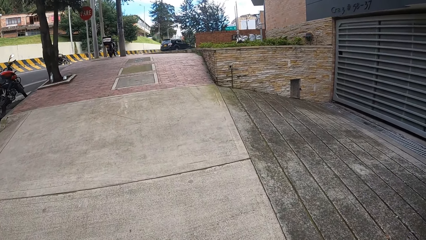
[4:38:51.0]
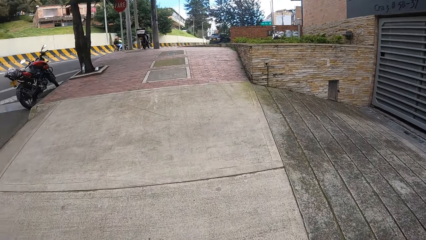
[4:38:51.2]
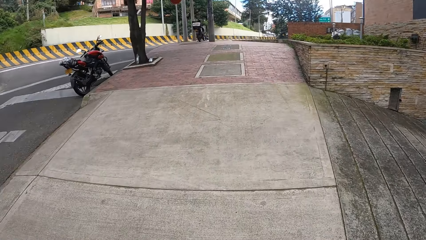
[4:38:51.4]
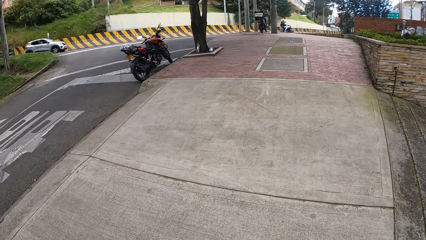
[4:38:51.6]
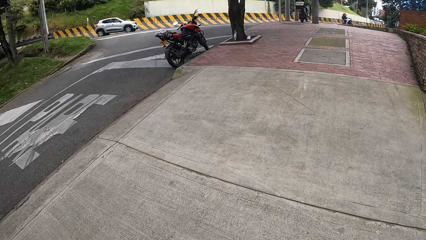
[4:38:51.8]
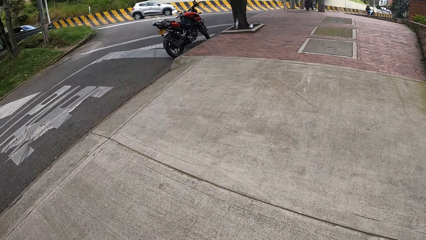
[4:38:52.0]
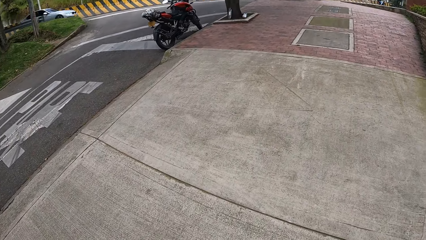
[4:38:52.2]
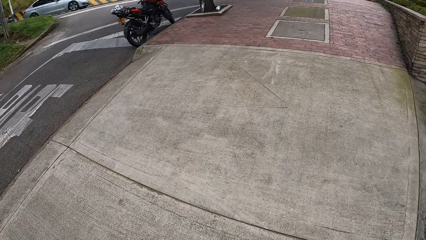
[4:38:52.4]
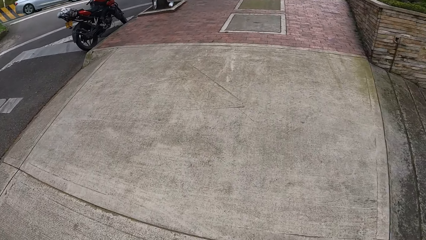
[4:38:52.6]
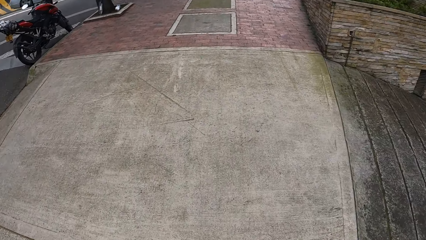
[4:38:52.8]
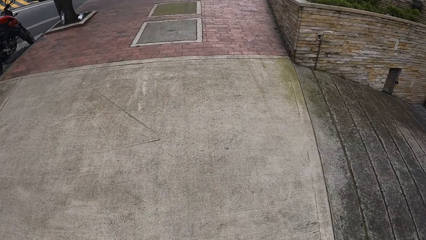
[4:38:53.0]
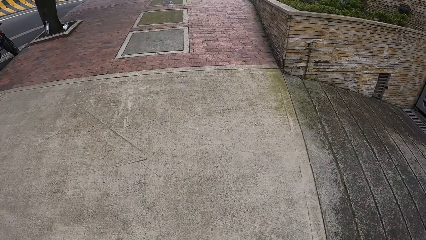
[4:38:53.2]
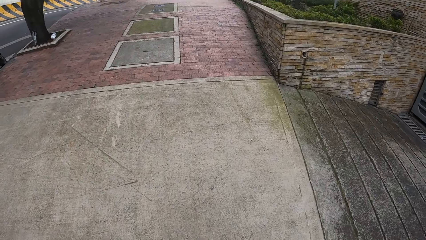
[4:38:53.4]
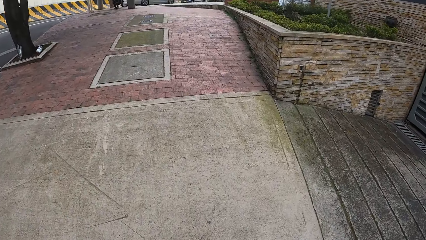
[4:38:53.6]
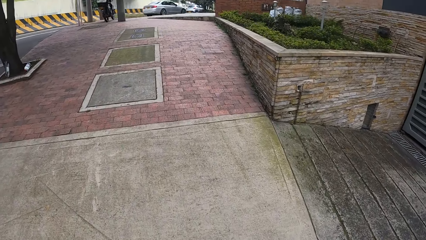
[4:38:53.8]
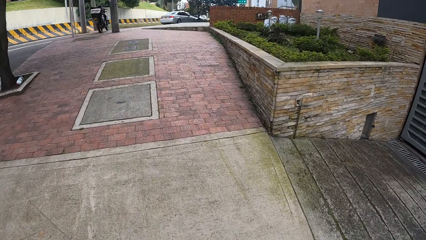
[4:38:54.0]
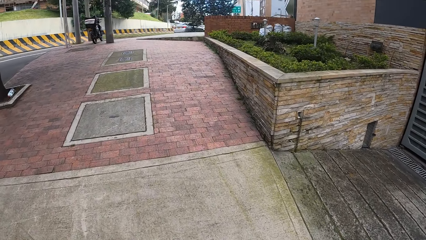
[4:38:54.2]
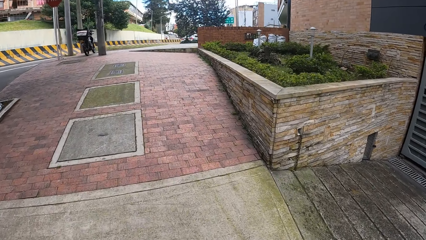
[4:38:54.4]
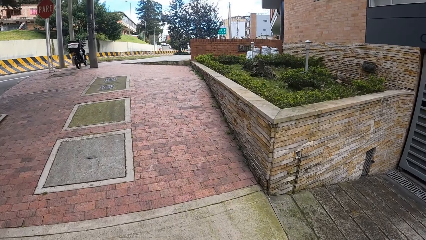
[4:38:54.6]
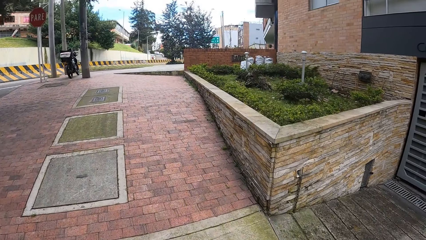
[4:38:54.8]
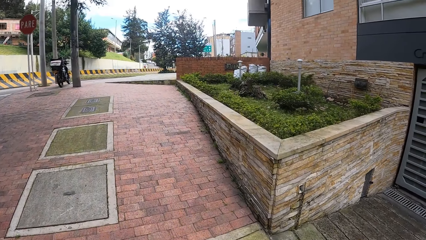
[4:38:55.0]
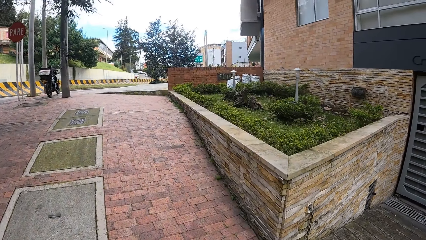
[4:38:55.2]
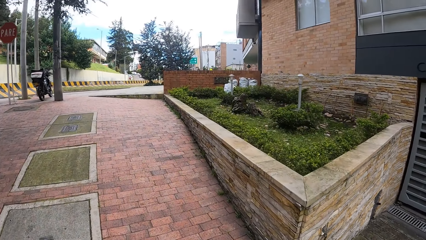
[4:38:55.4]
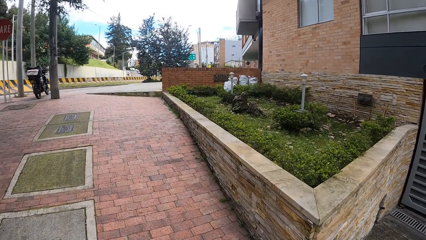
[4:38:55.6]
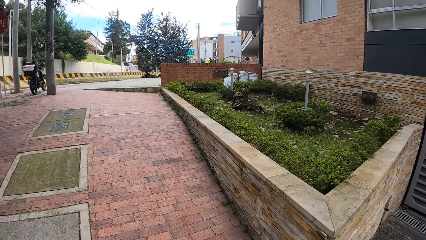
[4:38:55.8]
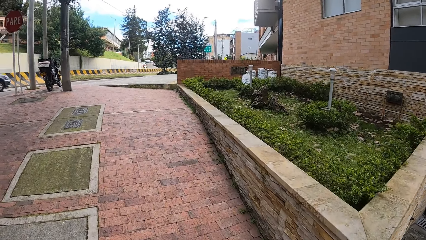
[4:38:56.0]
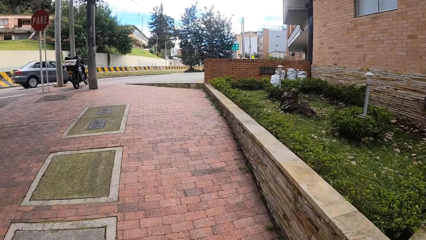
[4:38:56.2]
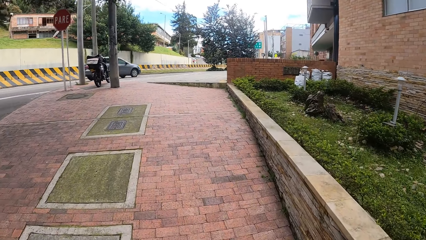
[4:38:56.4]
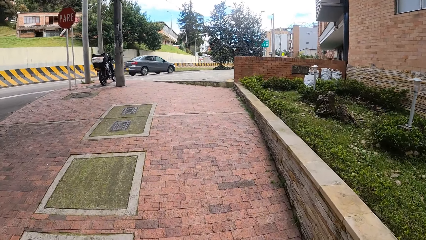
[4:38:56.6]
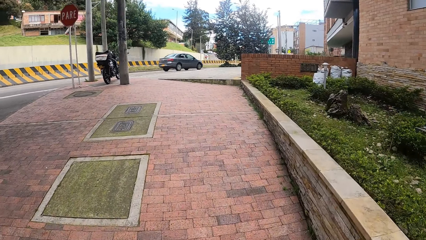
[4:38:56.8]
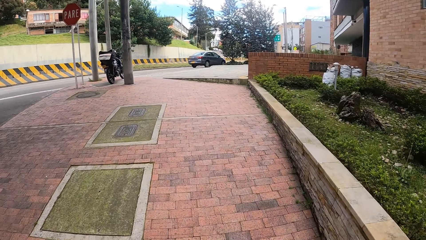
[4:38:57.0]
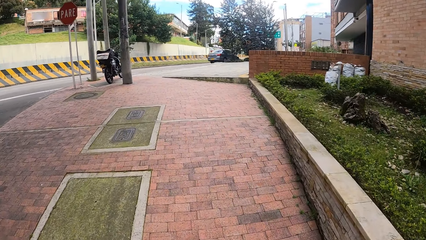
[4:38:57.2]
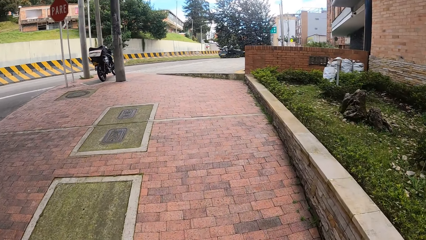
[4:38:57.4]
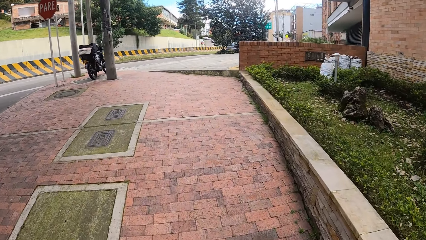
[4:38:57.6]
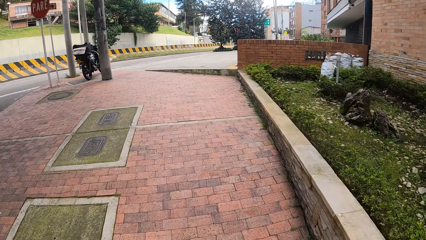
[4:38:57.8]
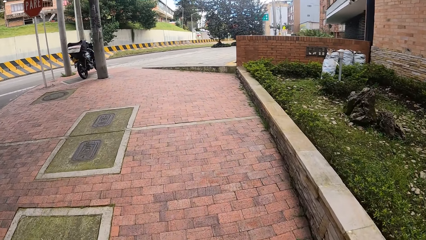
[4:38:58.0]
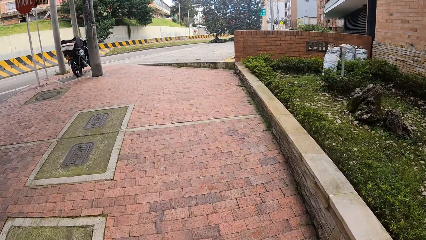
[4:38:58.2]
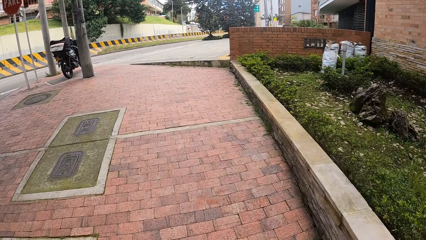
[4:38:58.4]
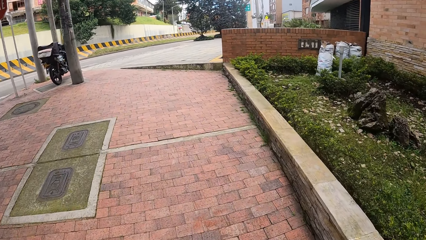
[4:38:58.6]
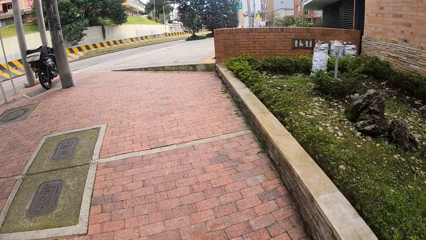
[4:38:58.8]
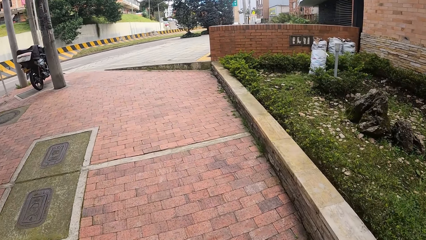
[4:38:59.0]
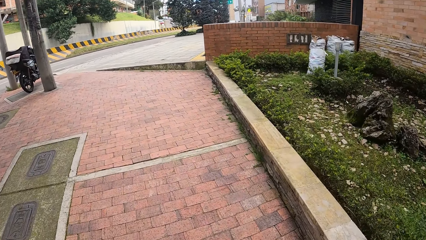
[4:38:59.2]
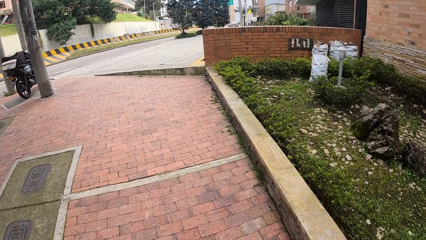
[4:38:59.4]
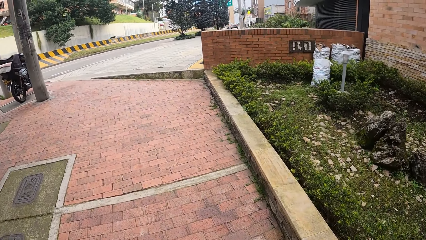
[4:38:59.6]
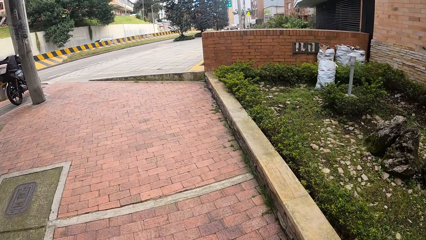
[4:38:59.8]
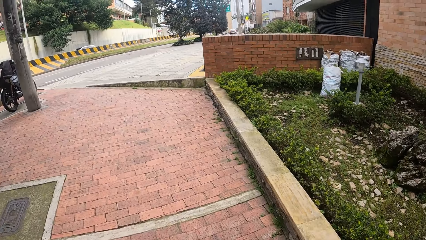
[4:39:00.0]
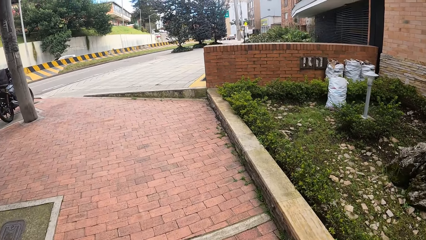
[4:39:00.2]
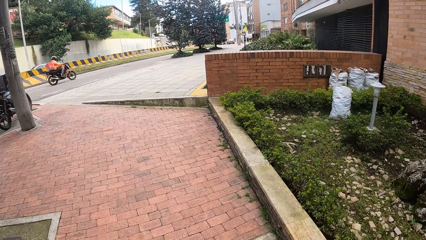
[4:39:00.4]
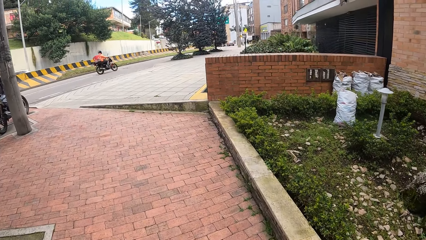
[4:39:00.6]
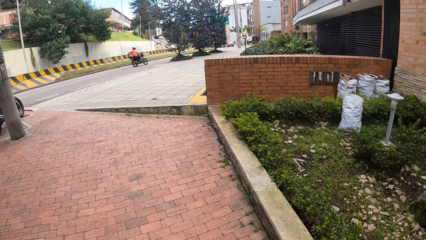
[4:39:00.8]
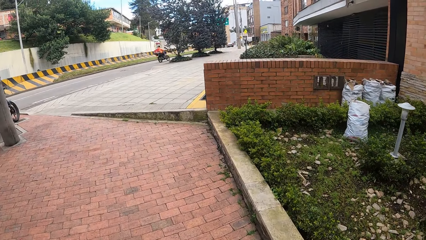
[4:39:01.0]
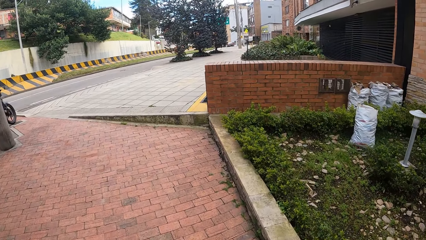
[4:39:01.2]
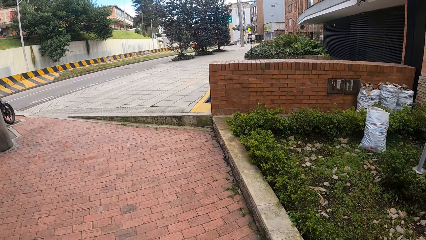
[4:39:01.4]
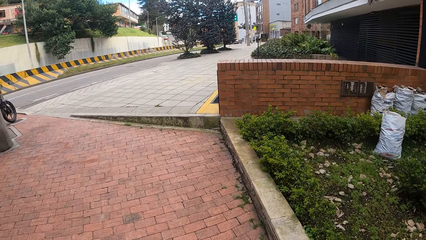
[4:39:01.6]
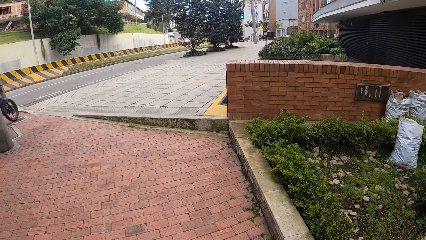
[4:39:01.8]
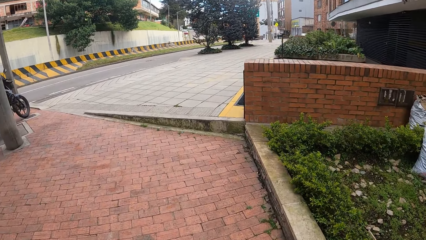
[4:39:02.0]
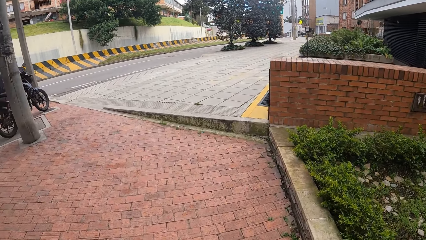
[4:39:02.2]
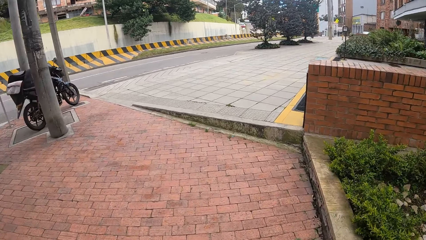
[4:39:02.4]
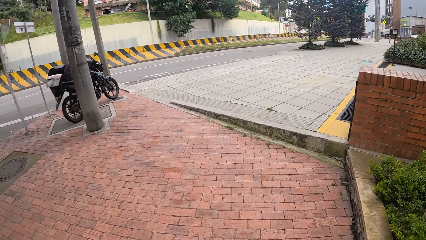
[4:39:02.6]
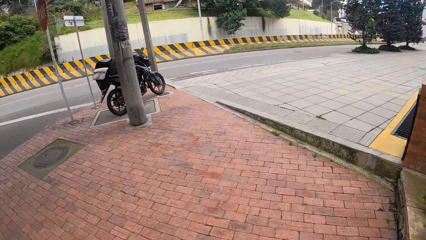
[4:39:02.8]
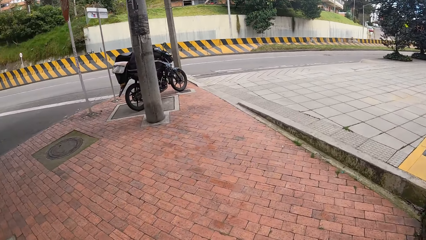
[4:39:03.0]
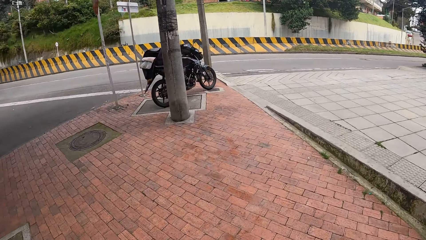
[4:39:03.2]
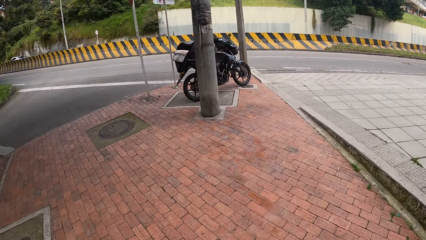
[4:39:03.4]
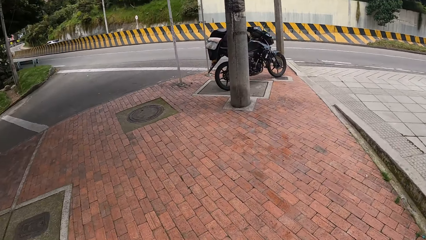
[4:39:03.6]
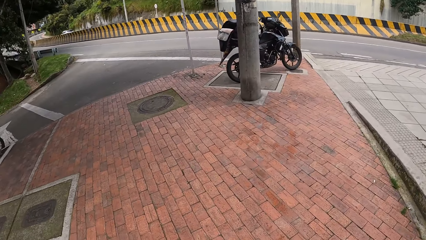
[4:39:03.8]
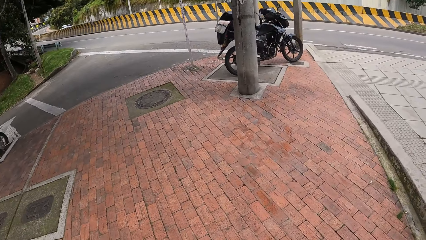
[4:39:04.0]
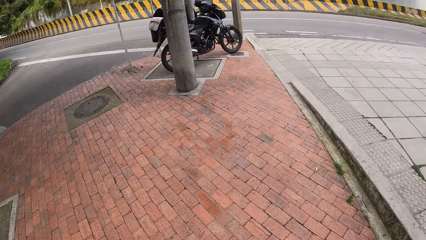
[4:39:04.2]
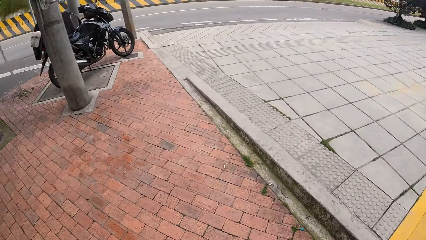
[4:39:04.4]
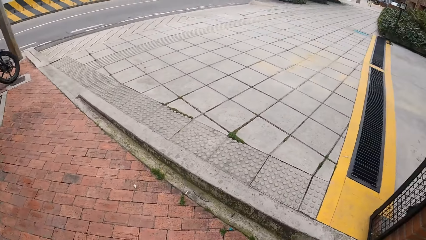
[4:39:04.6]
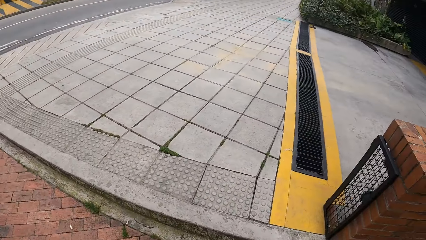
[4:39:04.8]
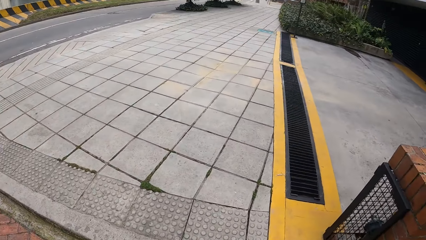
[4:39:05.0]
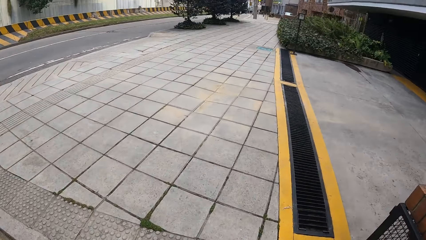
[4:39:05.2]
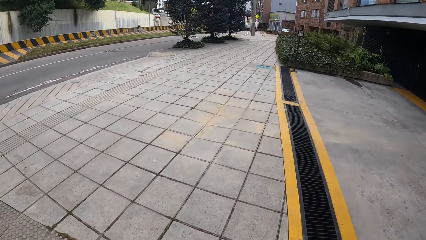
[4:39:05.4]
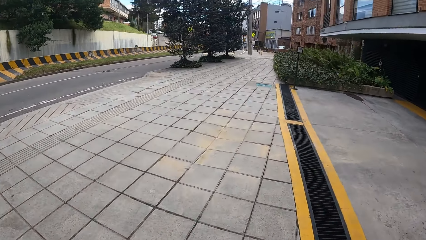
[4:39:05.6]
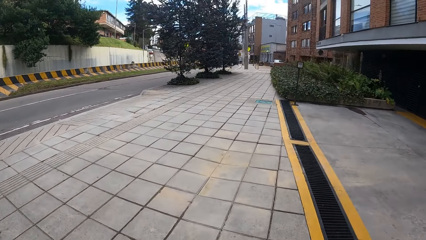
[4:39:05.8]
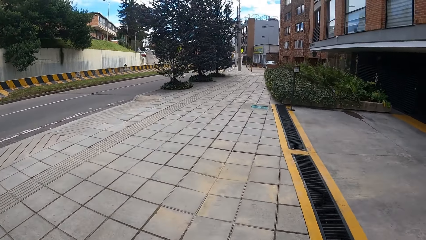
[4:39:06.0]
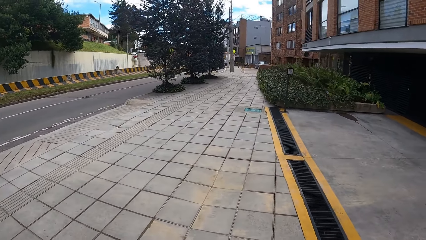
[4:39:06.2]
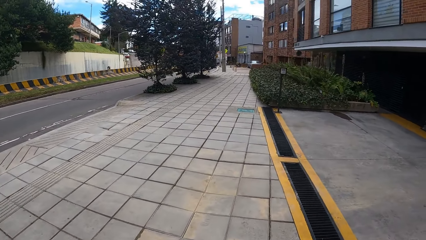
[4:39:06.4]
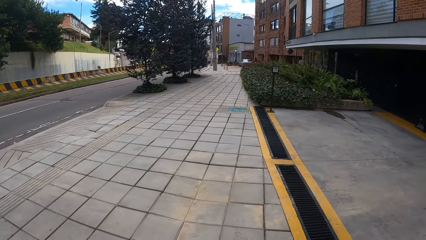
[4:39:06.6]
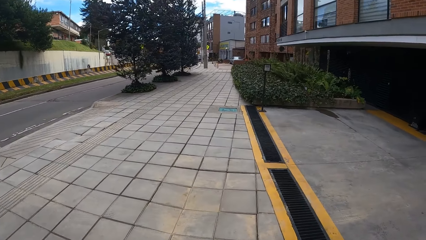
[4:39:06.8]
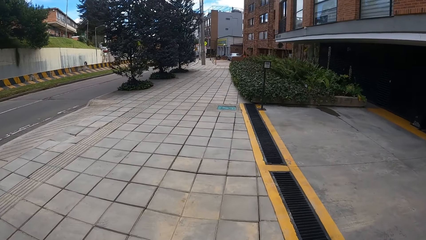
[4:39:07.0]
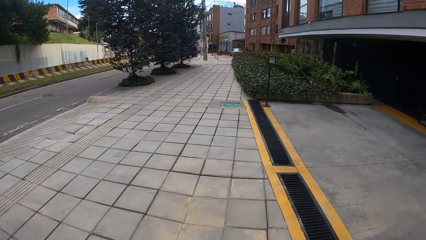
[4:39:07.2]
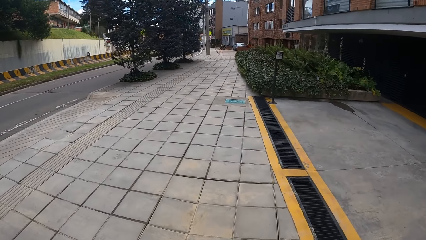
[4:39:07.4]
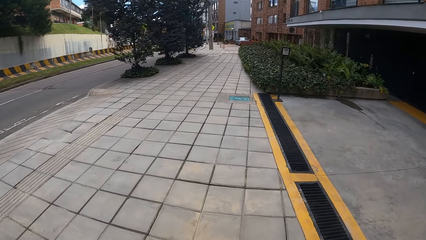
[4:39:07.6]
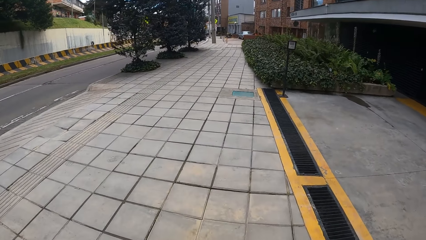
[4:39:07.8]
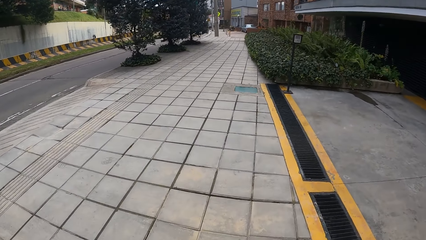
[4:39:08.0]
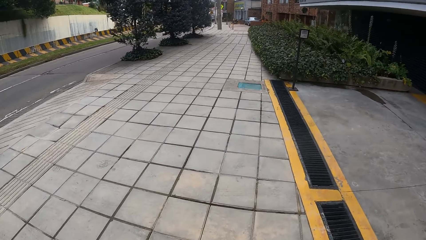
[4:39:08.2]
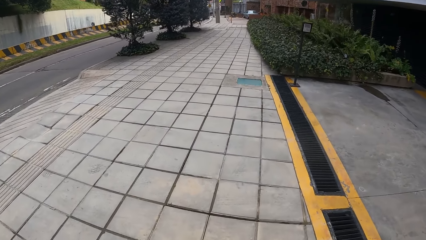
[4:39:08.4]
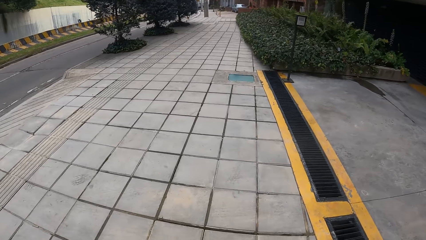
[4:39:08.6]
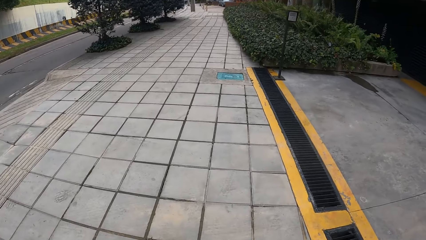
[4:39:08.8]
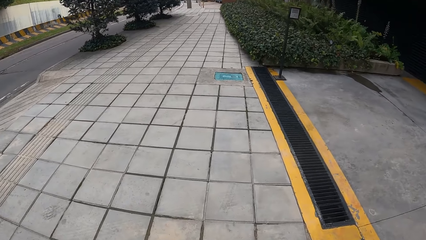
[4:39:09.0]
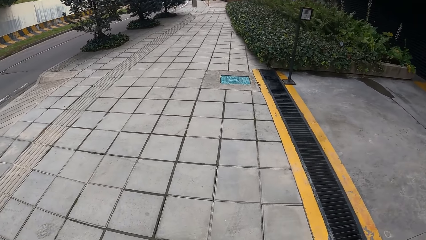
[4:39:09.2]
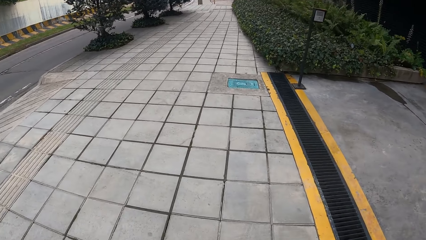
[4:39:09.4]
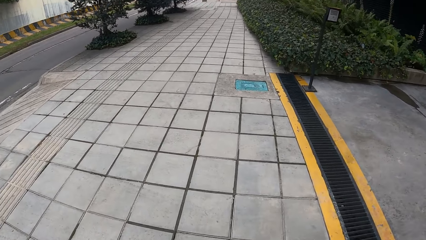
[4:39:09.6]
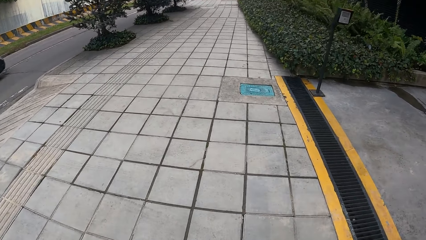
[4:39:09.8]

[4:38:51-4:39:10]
The camera wearer looks around the road. They walk on a pavement. They look around the road. They walk on the pavement.
